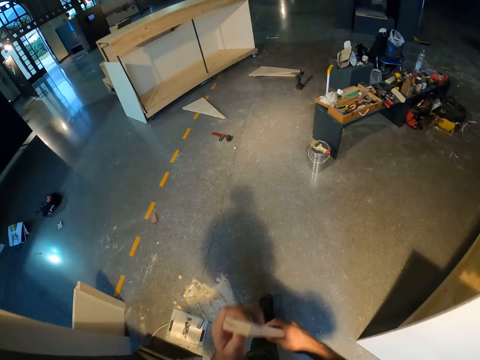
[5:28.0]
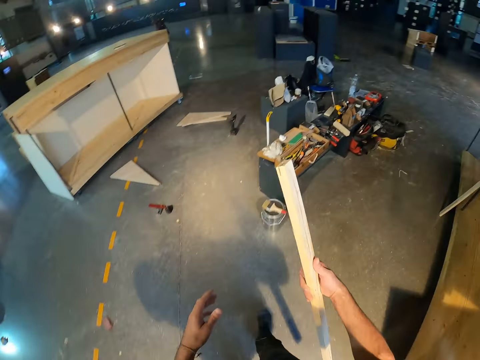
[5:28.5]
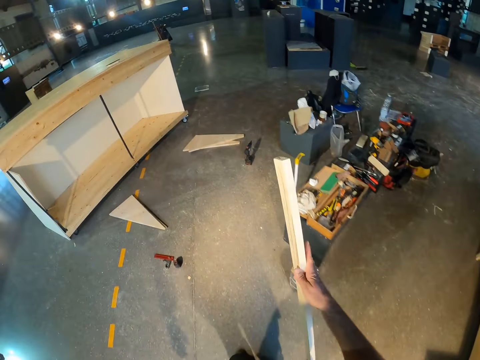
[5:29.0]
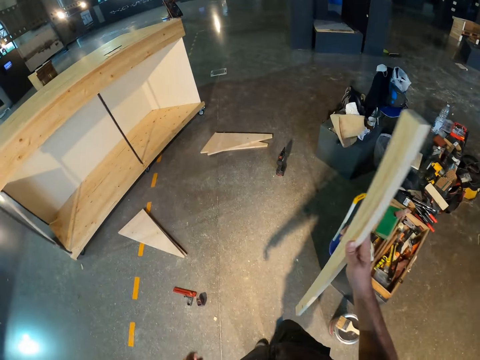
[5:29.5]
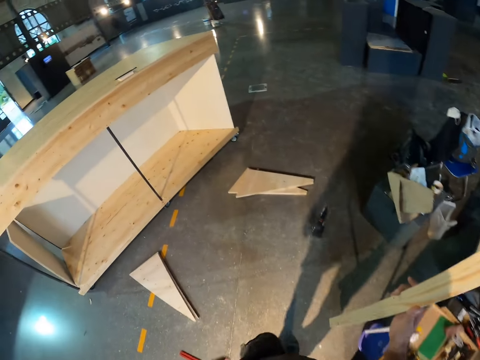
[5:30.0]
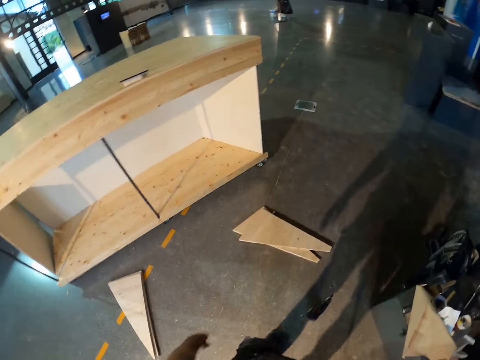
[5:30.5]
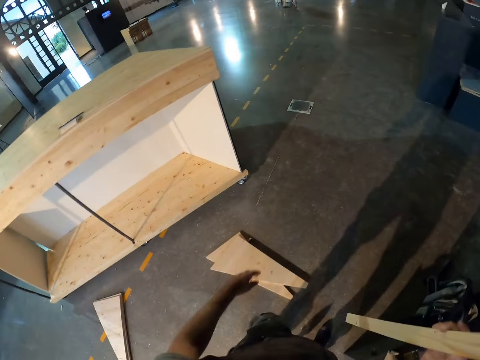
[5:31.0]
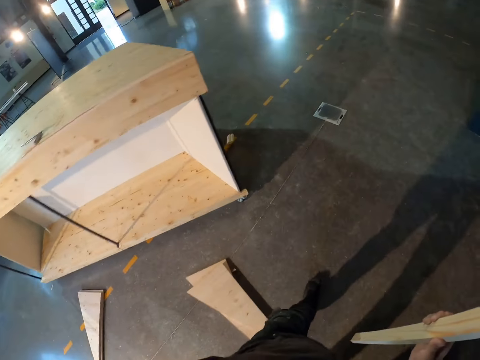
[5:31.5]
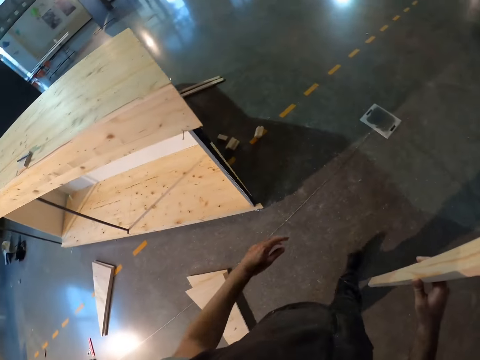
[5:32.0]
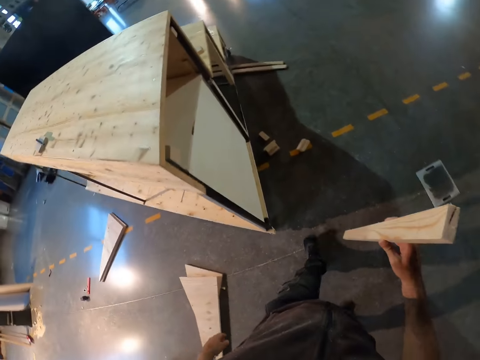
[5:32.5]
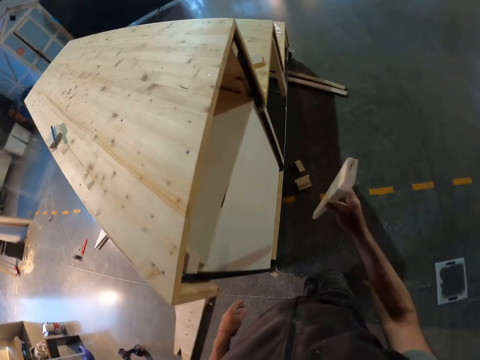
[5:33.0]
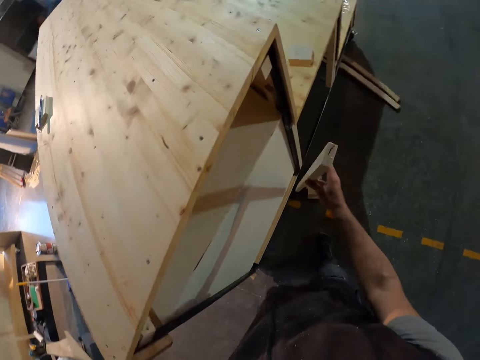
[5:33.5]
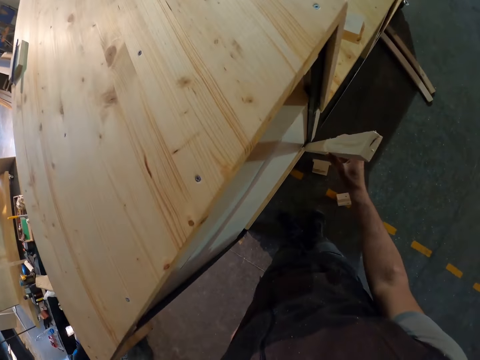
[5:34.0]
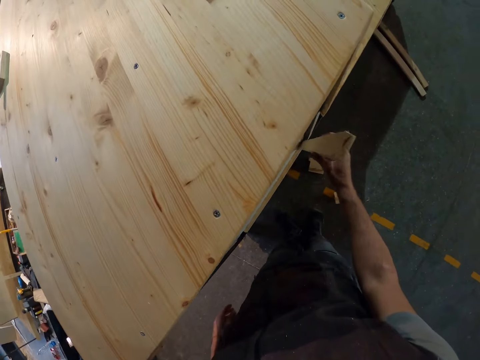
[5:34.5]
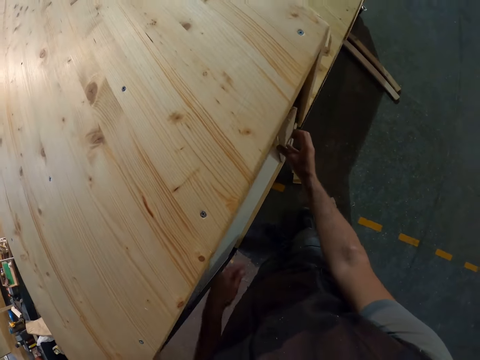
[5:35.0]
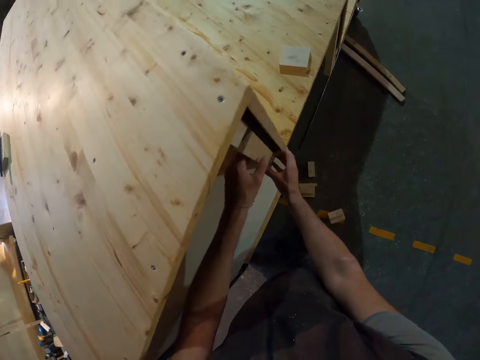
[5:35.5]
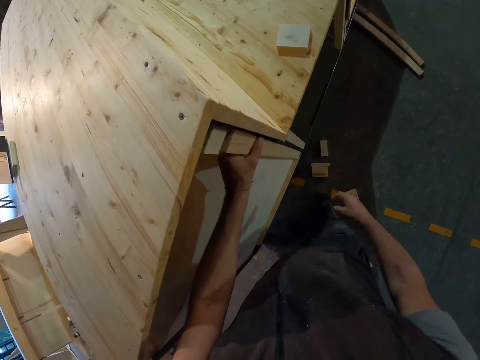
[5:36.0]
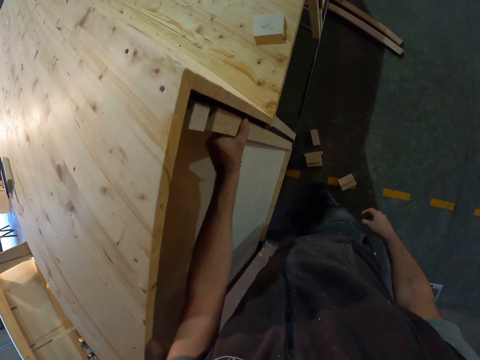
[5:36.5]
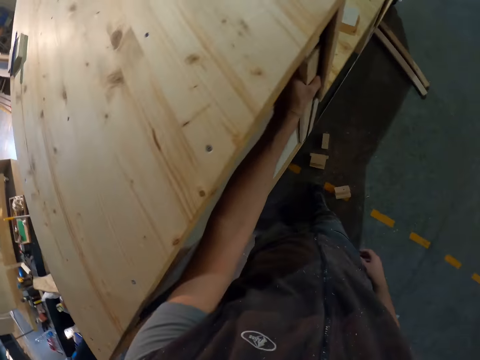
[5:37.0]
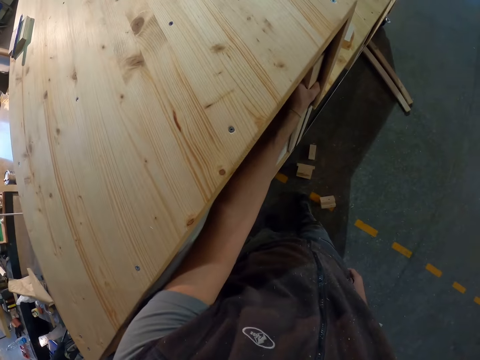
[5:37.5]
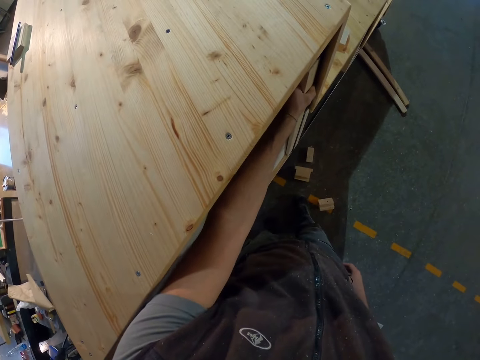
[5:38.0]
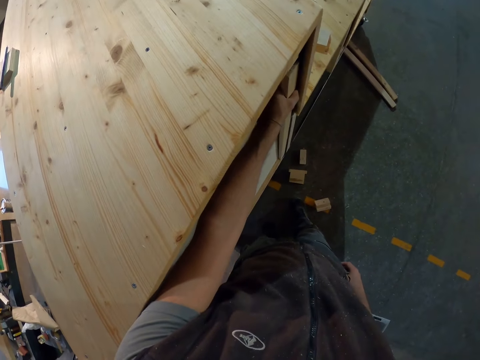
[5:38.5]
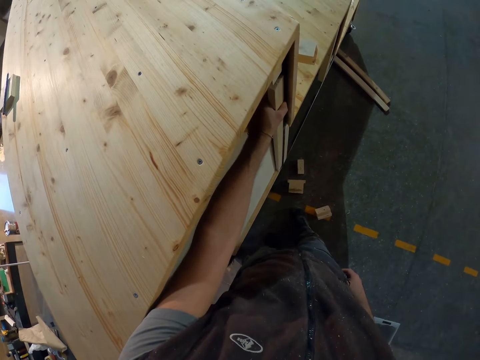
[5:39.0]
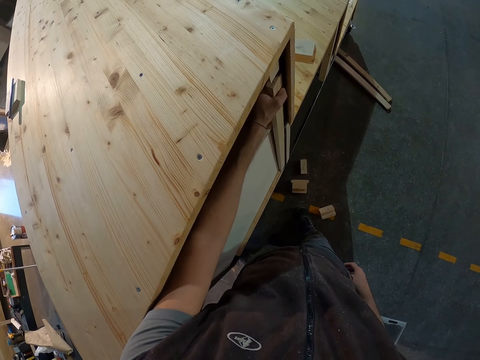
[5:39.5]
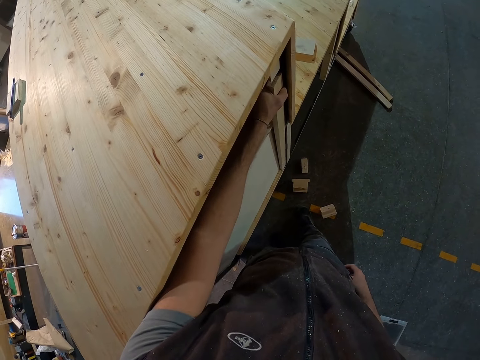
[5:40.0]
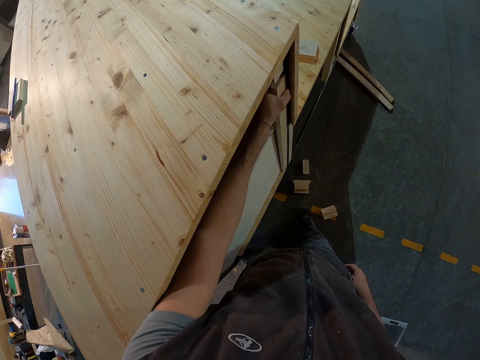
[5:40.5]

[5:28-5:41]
The camera wearer passes the wooden plank or piece of wood from his left hand to his right hand. He carries the piece of wood with the right hand. He puts the wooden plank in the wooden platform with his right hand. He holds the wooden plank in the wooden platform with his left hand.

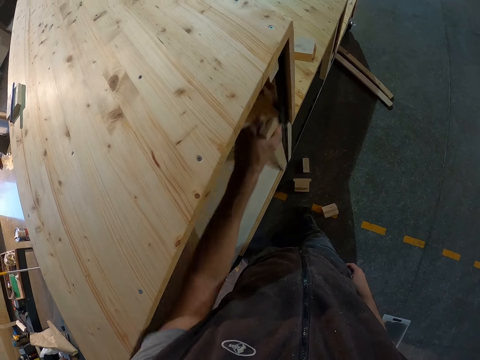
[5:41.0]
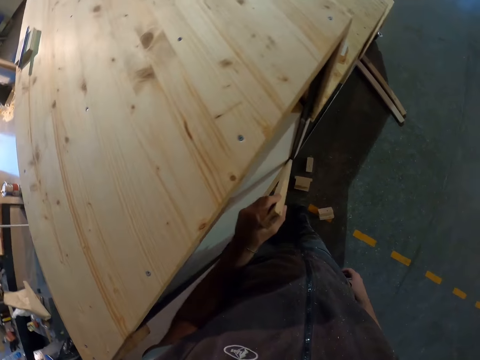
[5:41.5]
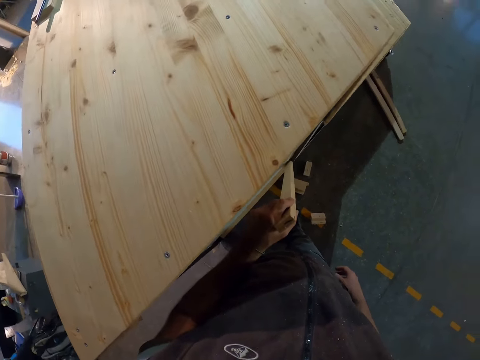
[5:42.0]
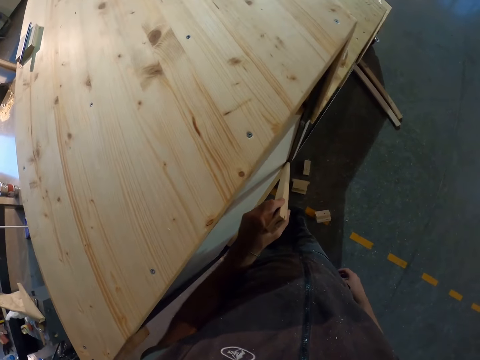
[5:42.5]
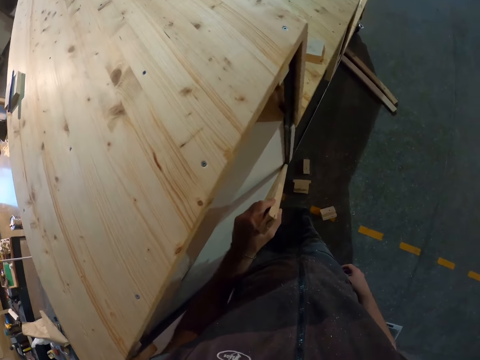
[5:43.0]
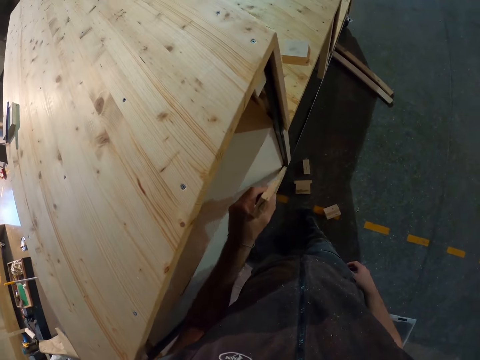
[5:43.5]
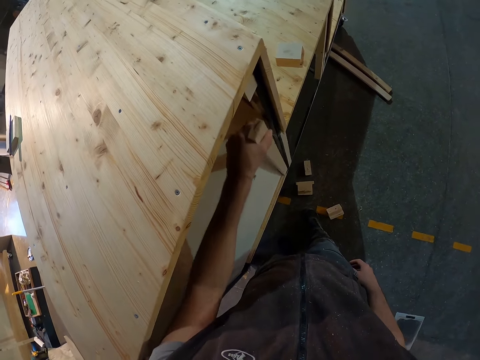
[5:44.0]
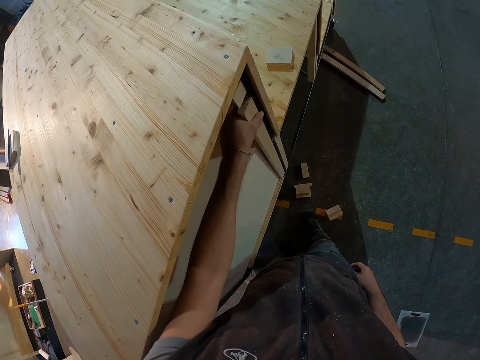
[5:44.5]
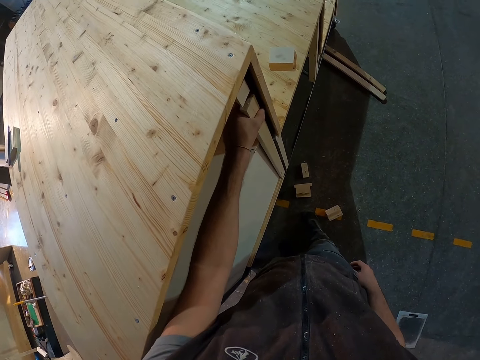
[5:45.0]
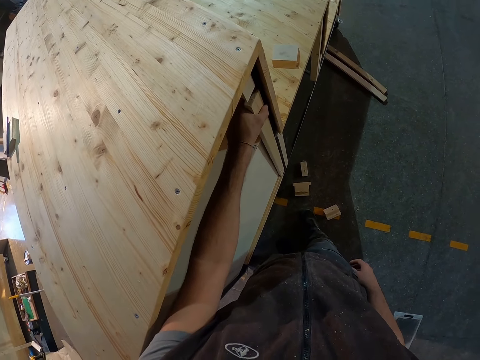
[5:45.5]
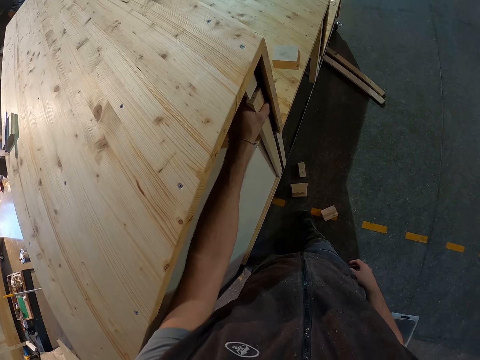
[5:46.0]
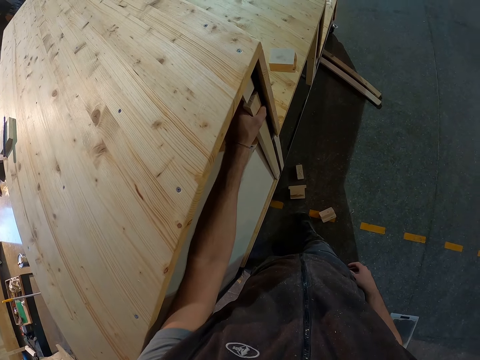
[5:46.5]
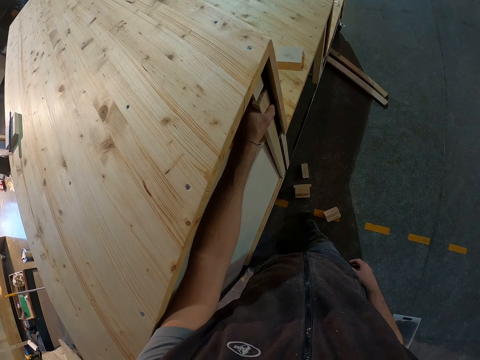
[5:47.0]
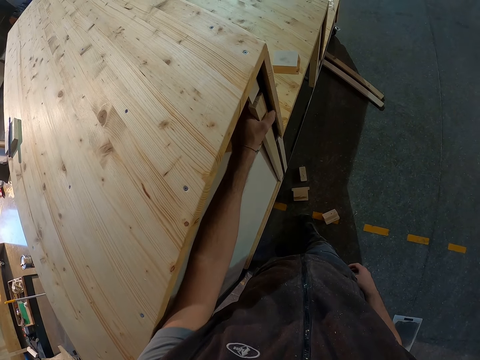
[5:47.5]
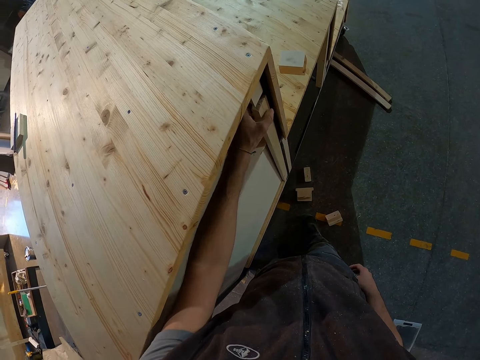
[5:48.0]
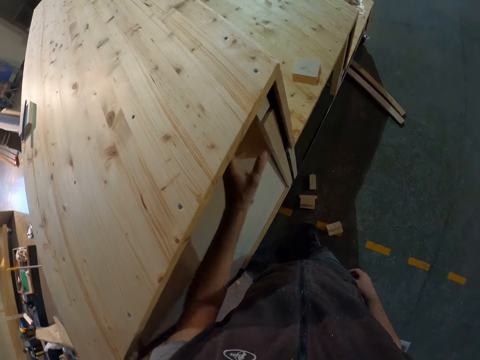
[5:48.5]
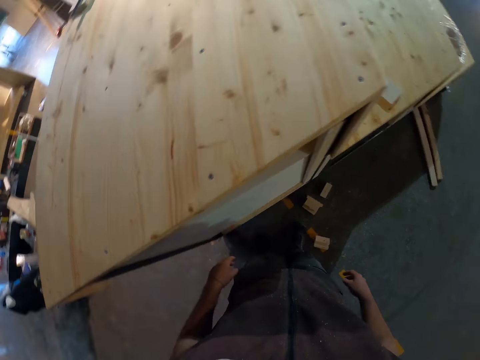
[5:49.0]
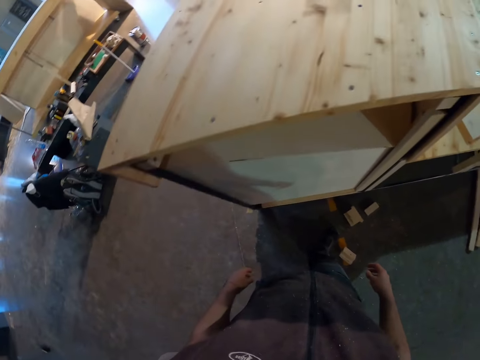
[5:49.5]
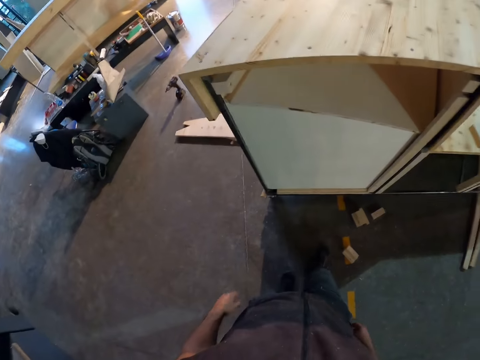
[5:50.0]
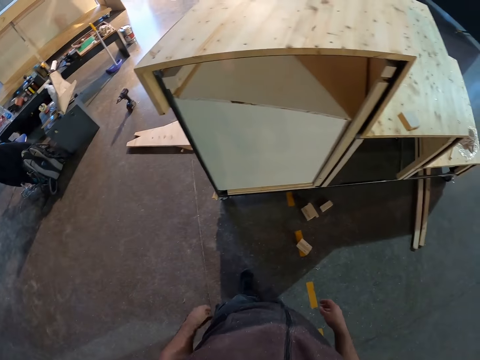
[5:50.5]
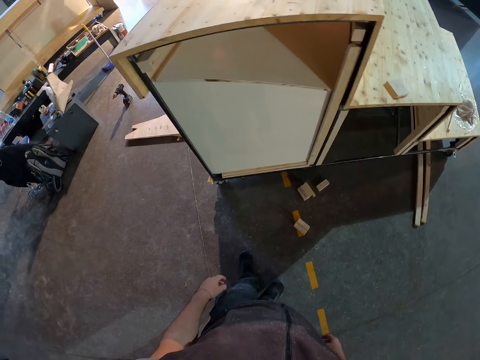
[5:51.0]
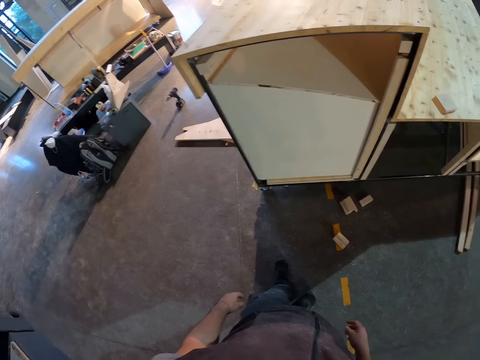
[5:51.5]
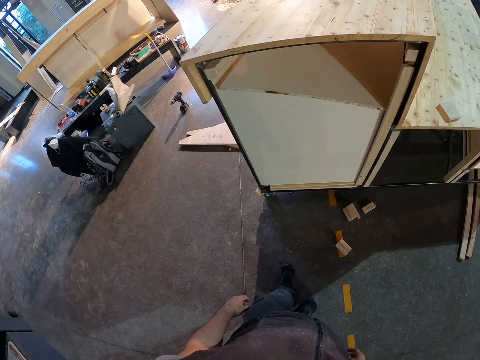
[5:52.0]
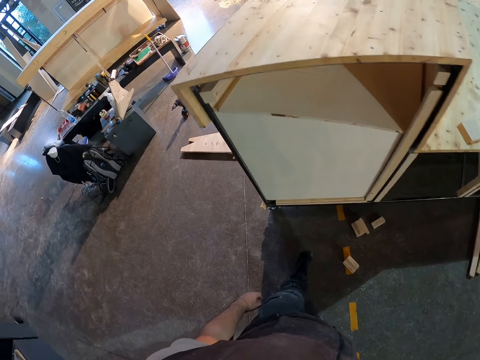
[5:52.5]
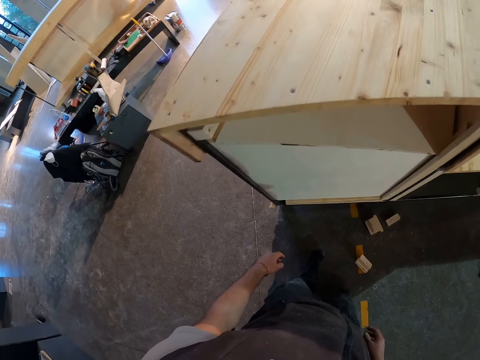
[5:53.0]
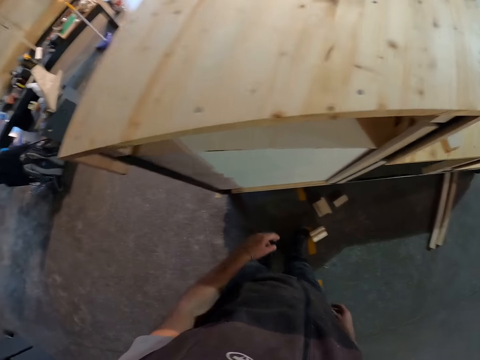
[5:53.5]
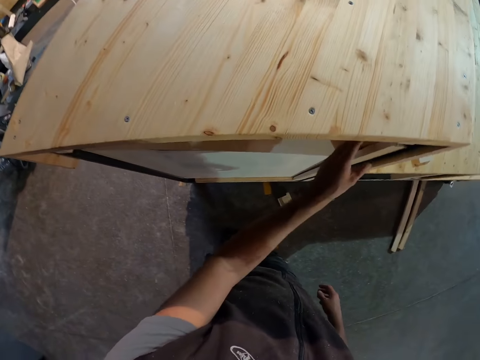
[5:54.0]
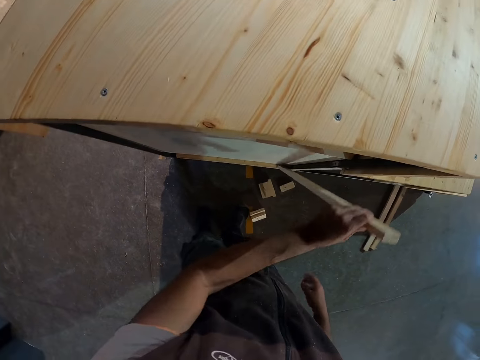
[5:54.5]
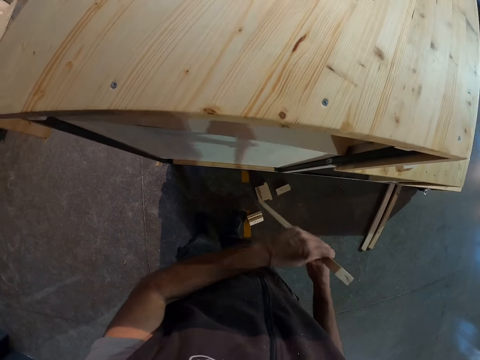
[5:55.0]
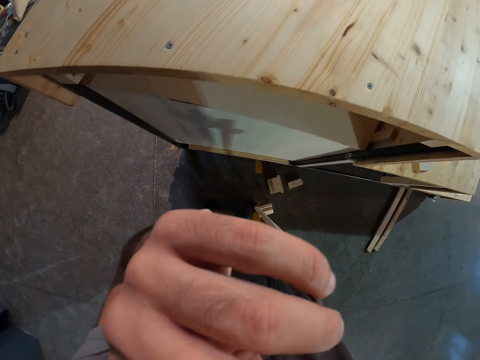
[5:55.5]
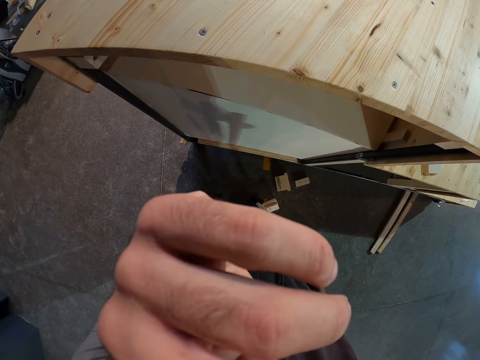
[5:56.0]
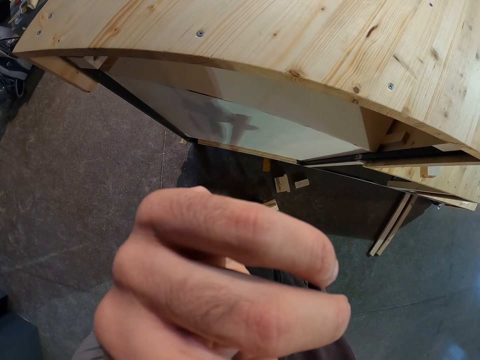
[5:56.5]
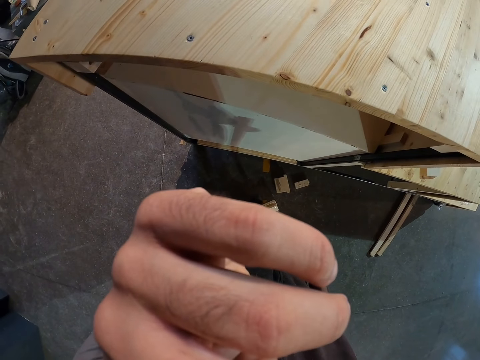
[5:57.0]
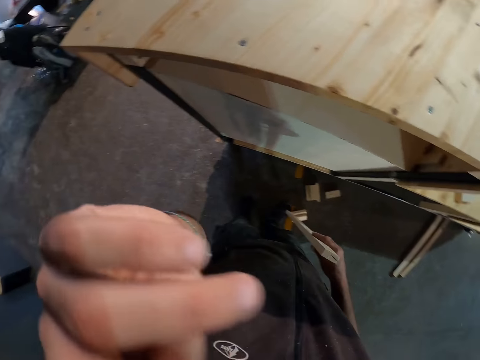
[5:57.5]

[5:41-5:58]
The camera wearer moves the piece of wood slightly. He removes the wooden plank from the wooden platform with his left hand. He passes the wooden plank from his left hand to his right hand. He touches his face with his left hand.
